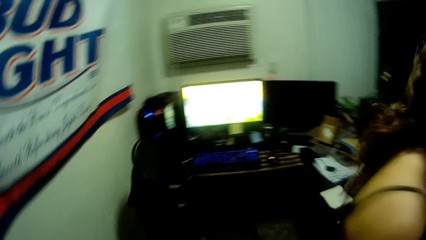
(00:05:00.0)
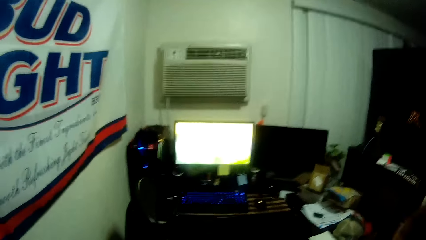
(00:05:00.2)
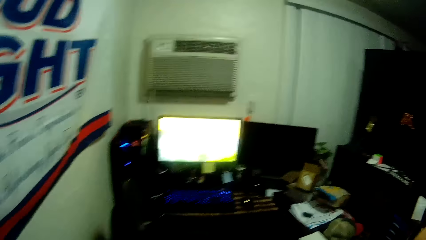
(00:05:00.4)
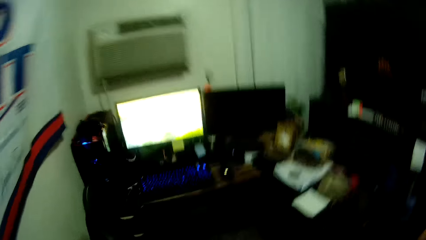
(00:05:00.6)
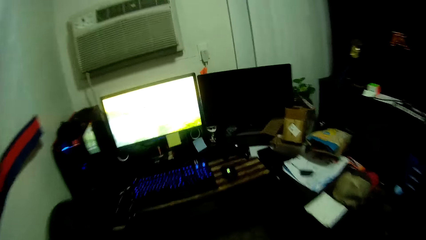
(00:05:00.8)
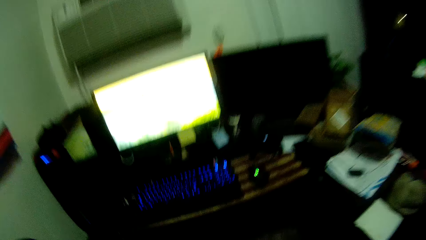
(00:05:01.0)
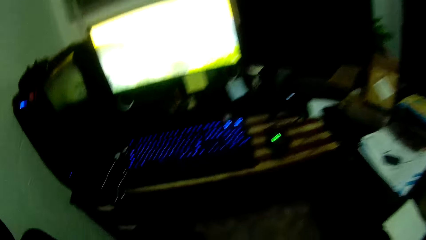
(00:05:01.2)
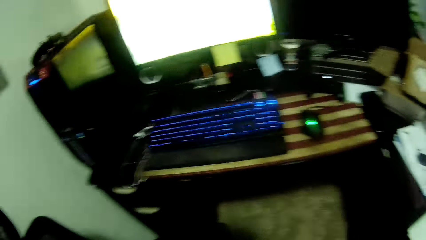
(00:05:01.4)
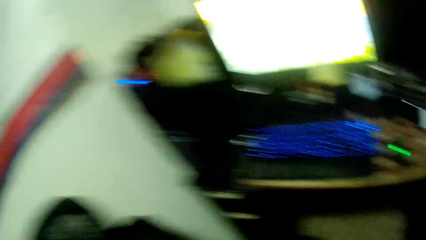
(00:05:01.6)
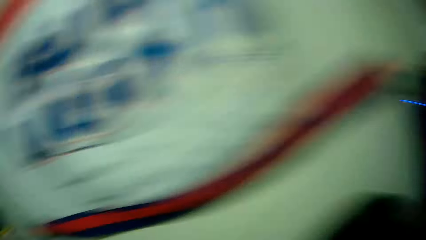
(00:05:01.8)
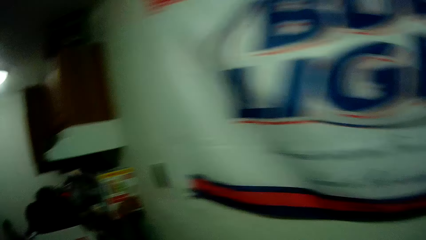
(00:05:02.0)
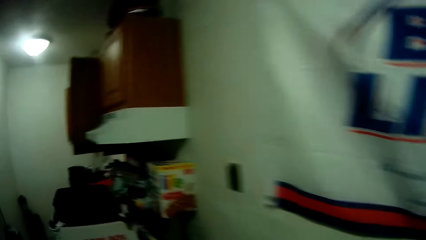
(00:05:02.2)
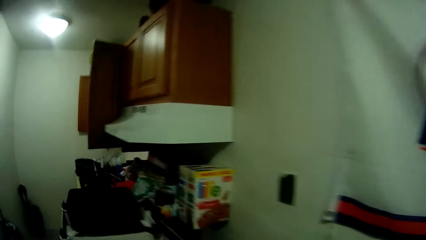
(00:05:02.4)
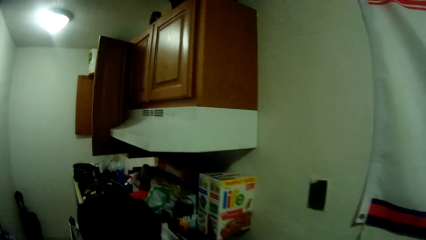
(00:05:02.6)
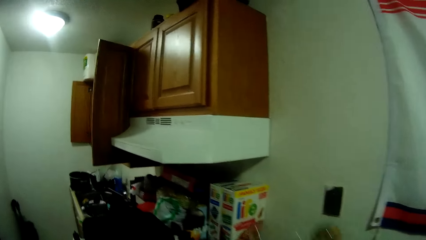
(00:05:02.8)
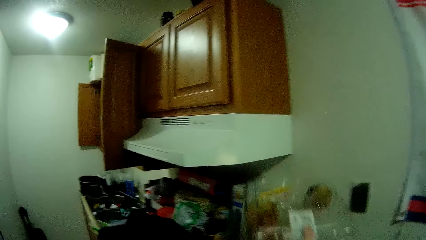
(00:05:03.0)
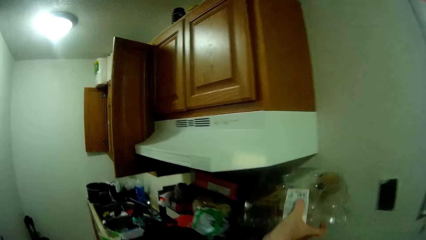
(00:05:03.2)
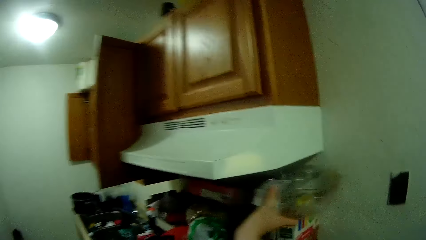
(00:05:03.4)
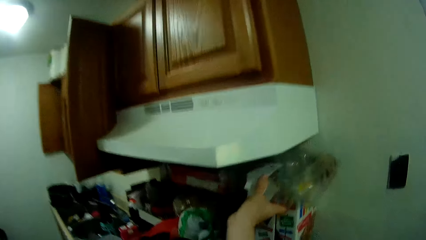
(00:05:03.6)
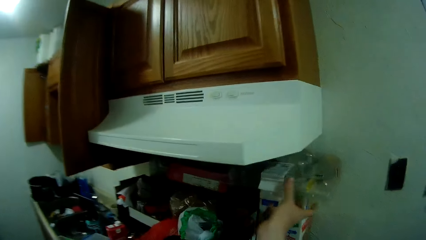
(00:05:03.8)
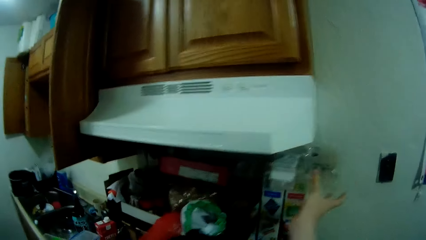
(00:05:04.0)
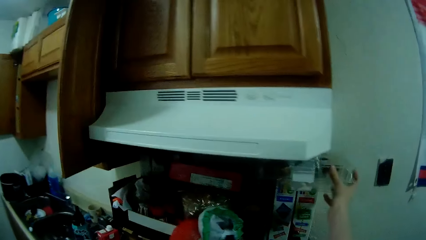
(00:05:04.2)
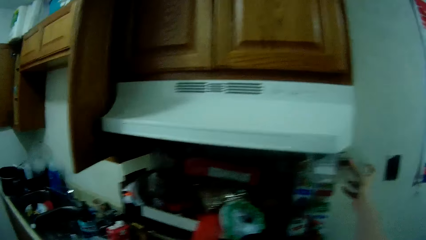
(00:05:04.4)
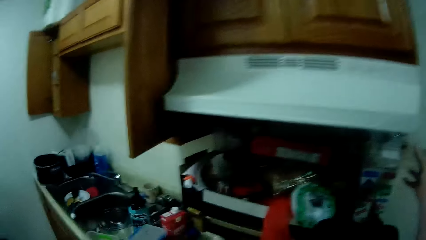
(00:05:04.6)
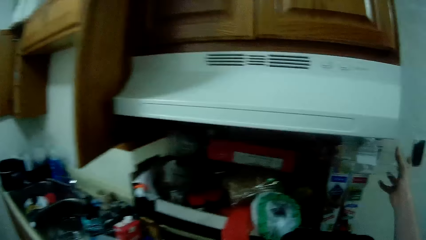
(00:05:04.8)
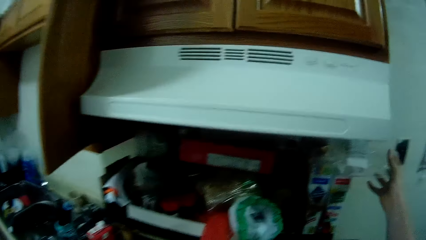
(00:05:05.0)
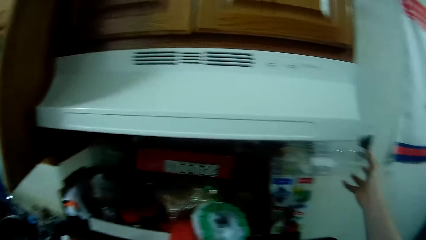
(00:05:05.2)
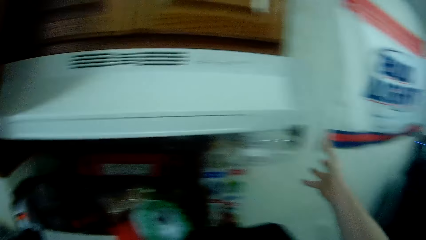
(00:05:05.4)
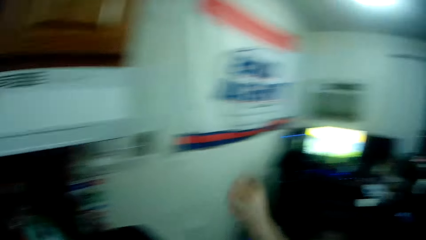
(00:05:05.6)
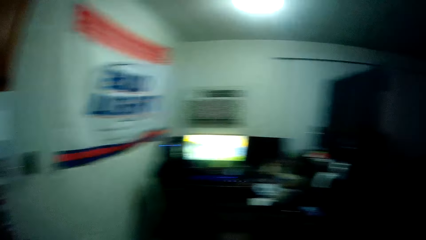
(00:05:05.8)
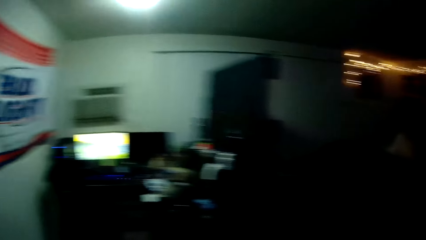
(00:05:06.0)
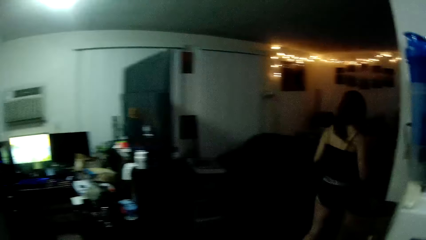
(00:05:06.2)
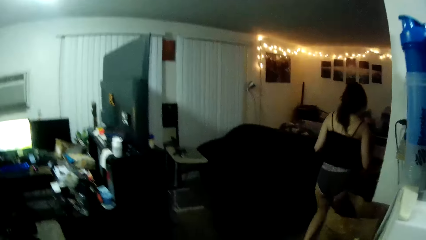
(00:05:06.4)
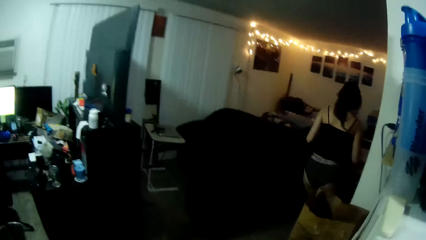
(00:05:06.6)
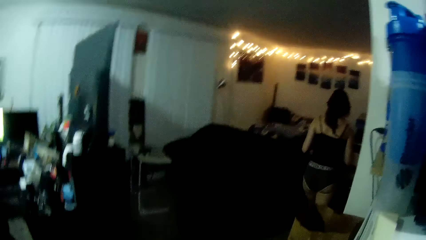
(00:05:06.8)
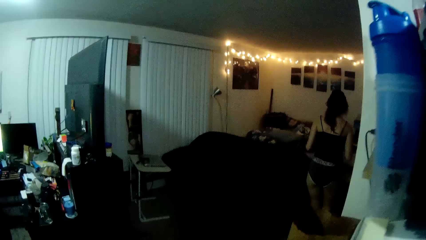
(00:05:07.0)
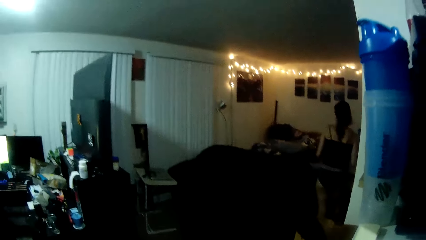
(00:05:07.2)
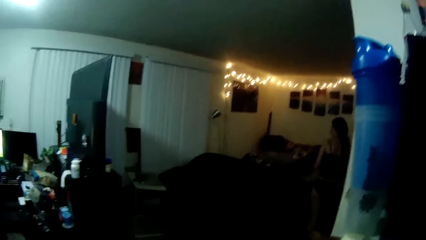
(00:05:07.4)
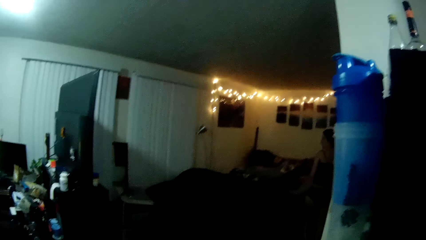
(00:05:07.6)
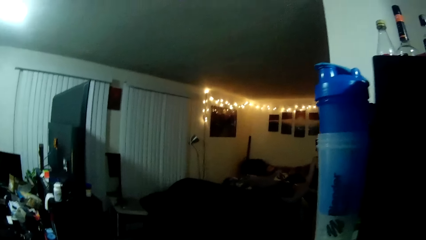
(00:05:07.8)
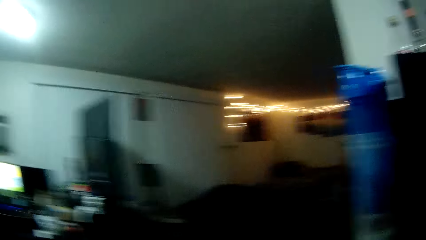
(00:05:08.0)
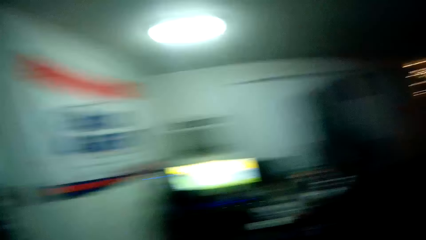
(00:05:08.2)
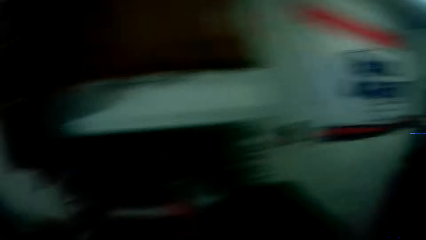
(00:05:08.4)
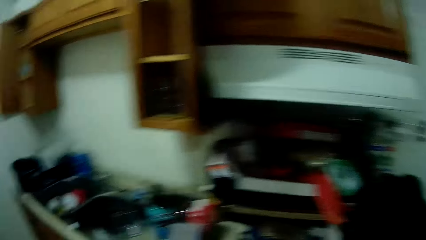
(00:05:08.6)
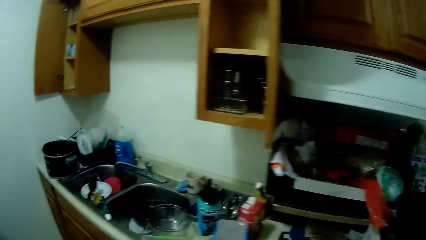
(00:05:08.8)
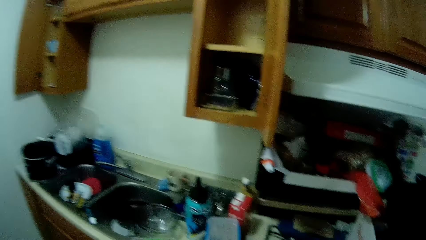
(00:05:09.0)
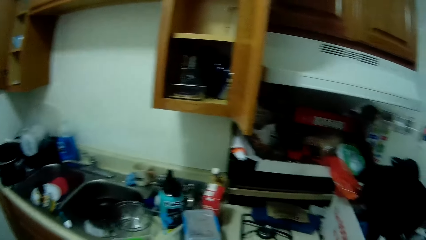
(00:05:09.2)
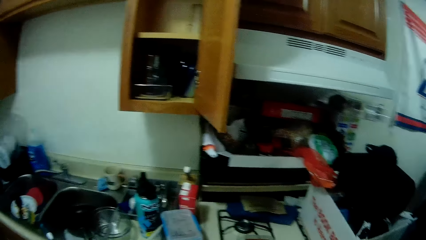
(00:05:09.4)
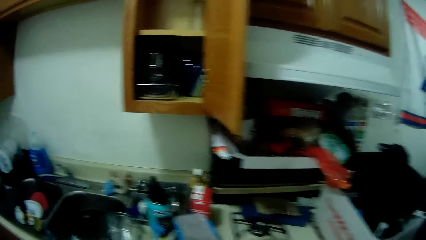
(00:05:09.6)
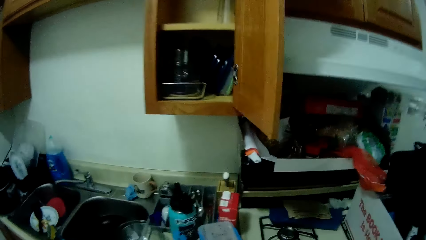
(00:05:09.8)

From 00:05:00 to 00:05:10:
A woman walks away. The camera wearer picks the pack of cupcakes from the chair with his right hand. He walks into the kitchen. He drops the pack on a shelf. He puts a dish on the box. The woman walks away and walks in the house.

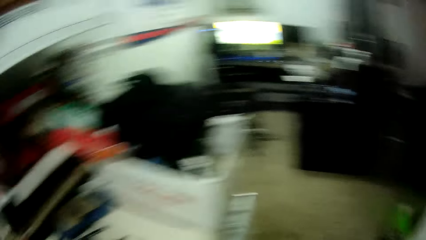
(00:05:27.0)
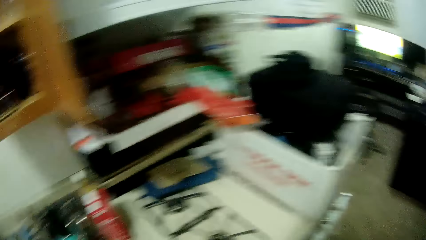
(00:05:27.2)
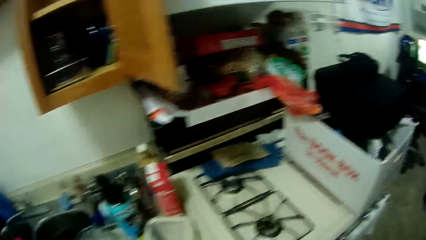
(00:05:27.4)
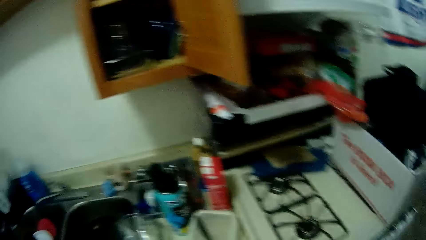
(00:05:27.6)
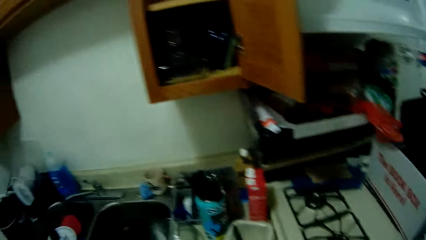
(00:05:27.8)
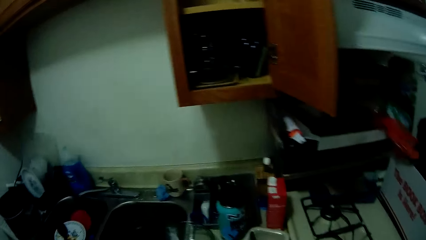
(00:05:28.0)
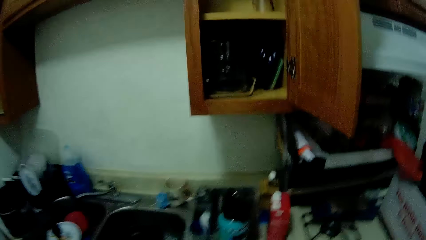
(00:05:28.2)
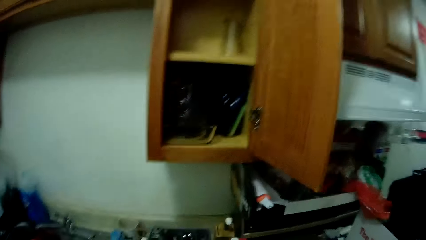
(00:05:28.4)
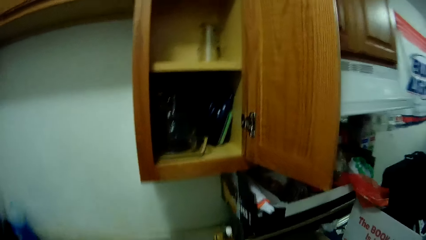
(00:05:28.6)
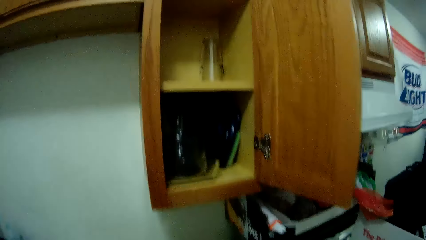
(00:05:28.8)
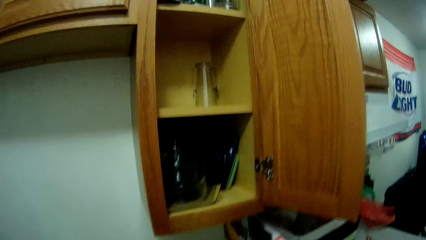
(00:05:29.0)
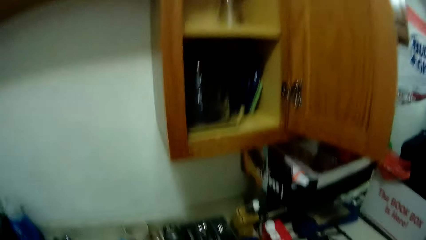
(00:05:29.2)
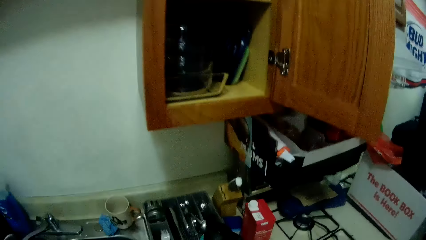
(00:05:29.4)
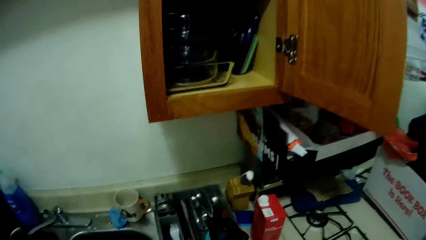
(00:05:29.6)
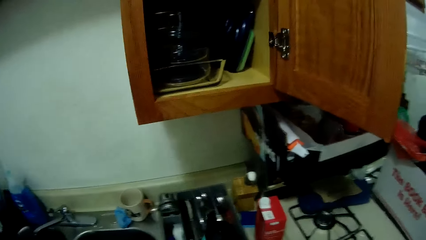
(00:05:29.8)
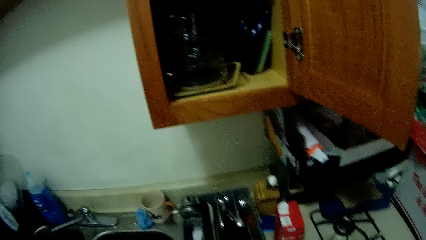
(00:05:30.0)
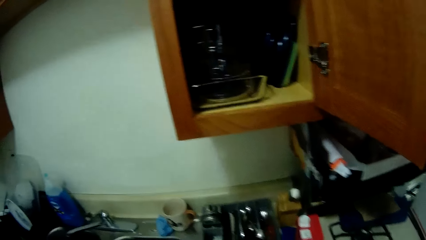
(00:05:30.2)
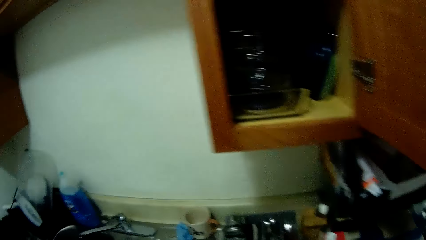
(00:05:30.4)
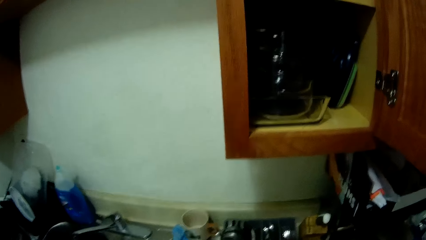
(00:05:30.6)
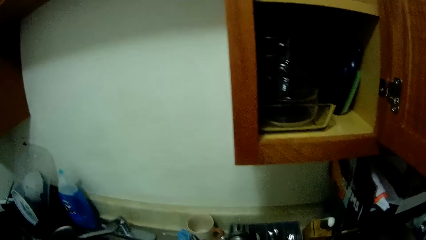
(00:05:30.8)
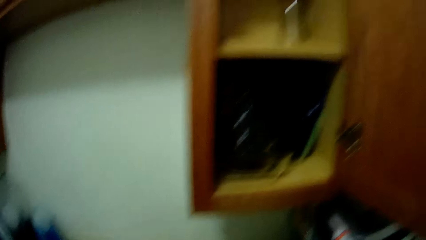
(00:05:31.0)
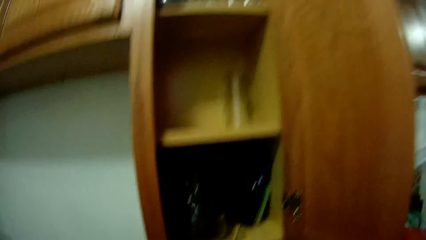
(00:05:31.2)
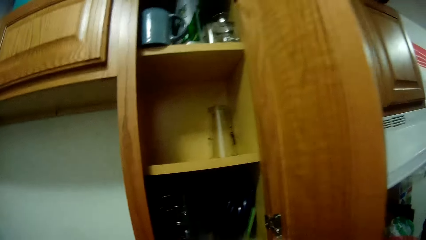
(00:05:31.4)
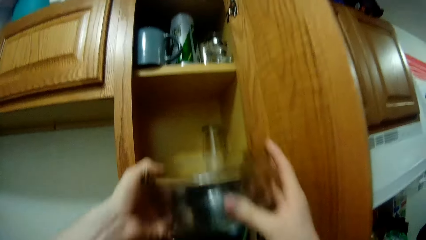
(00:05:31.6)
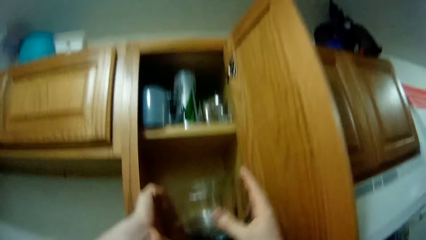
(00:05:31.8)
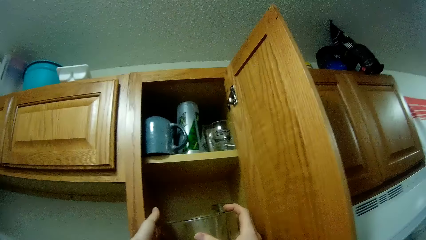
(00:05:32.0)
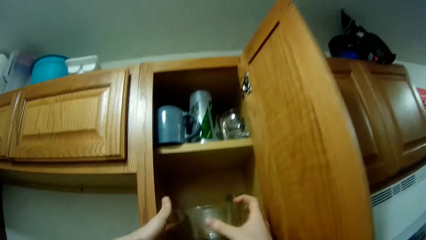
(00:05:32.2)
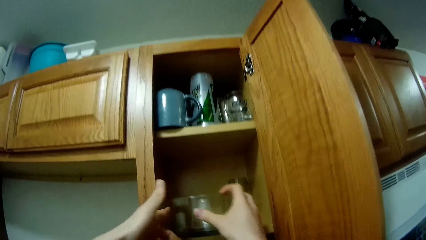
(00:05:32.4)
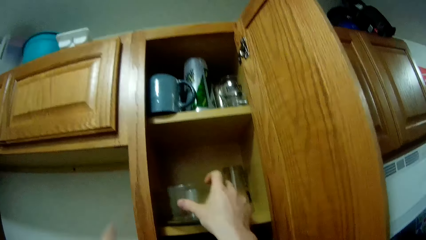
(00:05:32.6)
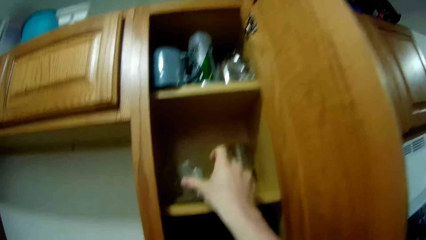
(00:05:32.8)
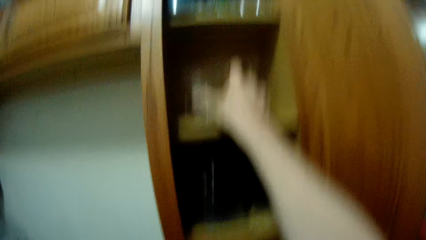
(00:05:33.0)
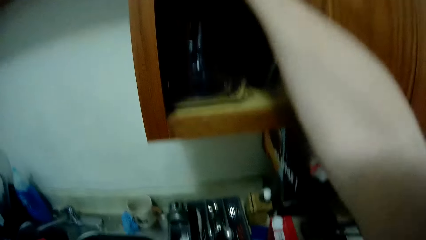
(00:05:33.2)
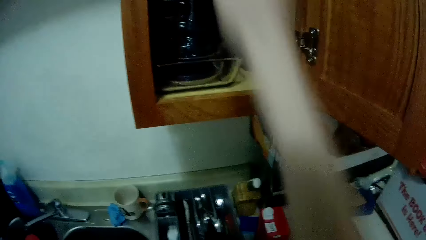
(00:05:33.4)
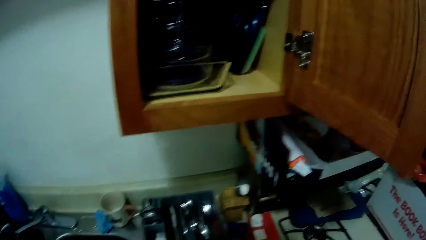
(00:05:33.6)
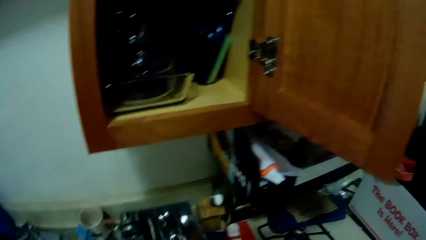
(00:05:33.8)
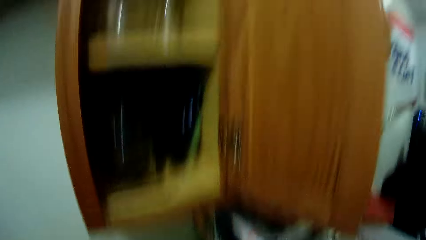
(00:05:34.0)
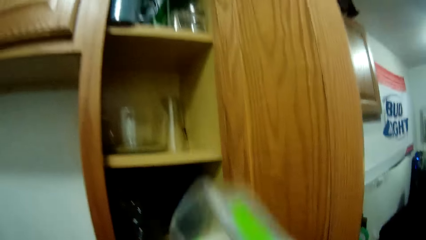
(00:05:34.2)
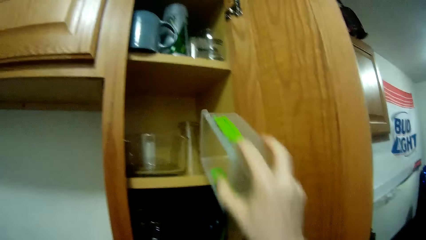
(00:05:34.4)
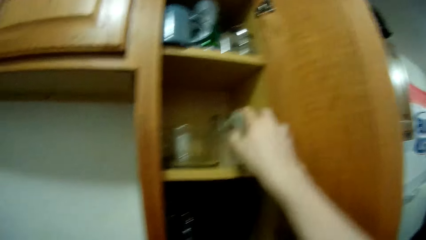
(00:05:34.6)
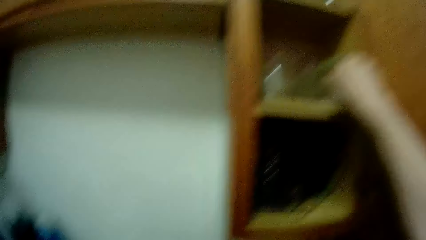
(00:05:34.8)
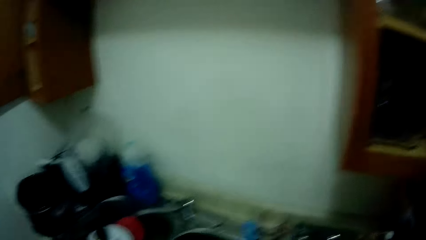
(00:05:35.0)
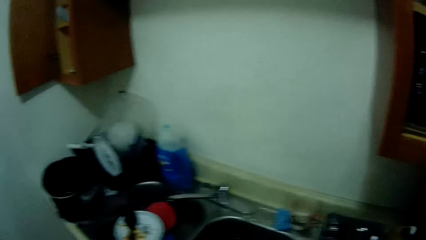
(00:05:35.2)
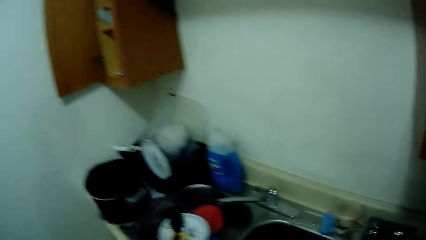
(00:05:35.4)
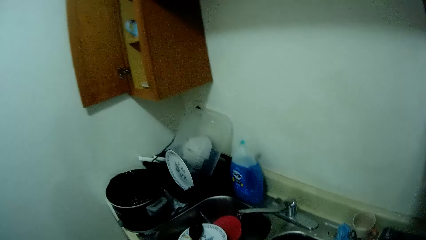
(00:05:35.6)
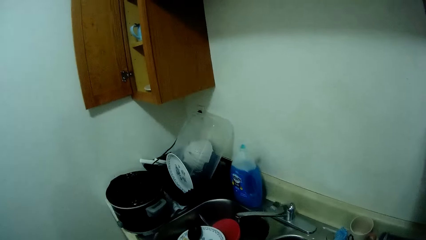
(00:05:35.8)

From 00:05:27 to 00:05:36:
The camera wearer closes the fridge and looks around. They pick a glass bowl from the counter. They drop the glass bowl in the cupboard. They pick another container from the counter. They drop the other container in the cupboard.
